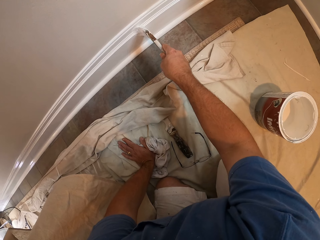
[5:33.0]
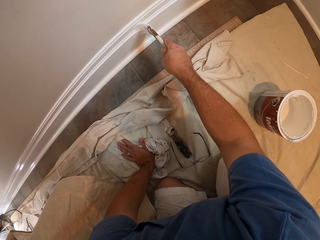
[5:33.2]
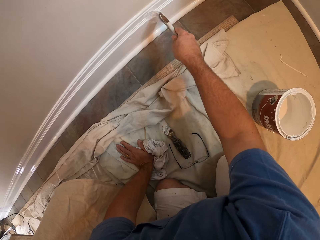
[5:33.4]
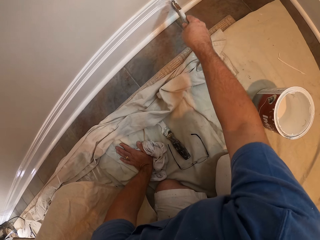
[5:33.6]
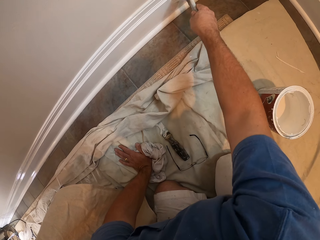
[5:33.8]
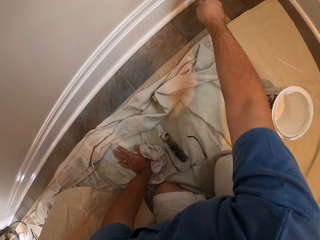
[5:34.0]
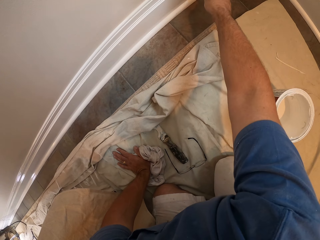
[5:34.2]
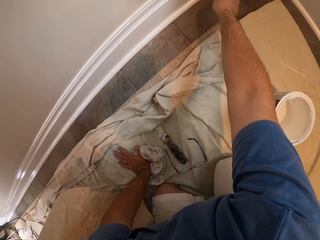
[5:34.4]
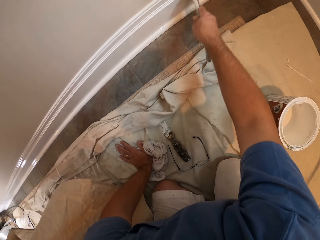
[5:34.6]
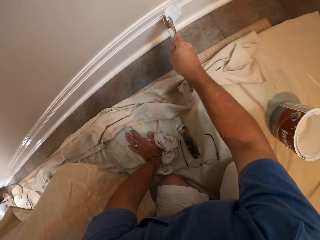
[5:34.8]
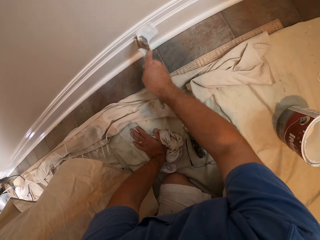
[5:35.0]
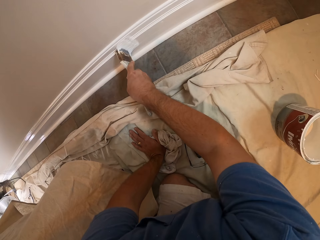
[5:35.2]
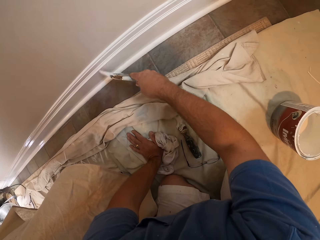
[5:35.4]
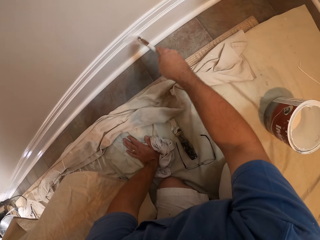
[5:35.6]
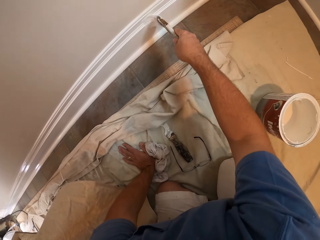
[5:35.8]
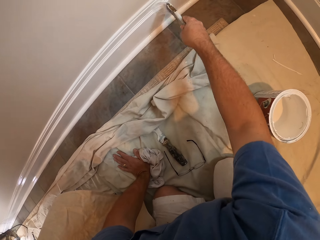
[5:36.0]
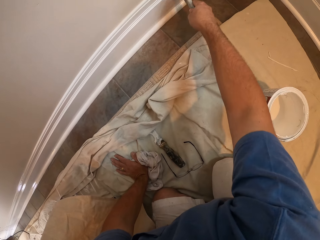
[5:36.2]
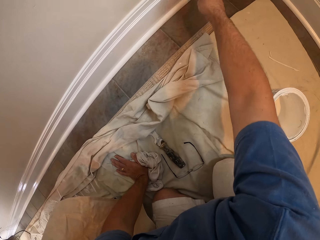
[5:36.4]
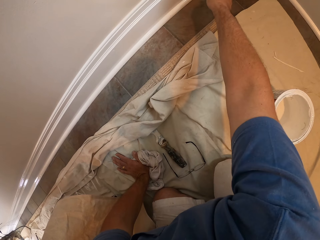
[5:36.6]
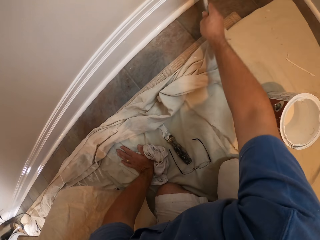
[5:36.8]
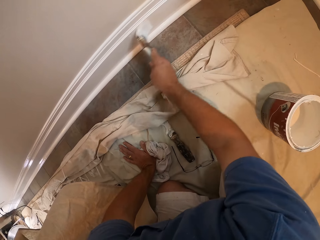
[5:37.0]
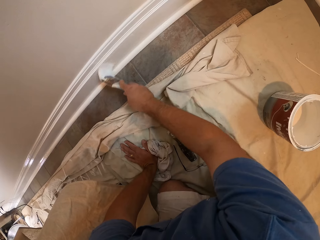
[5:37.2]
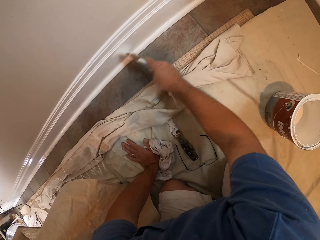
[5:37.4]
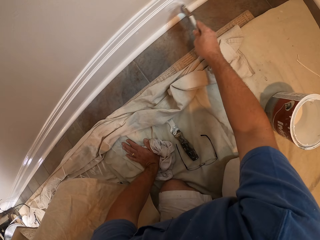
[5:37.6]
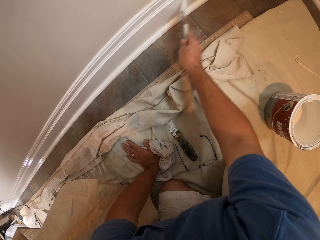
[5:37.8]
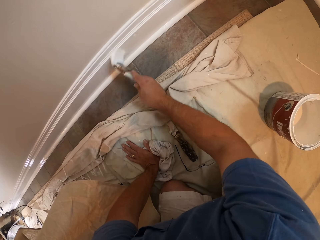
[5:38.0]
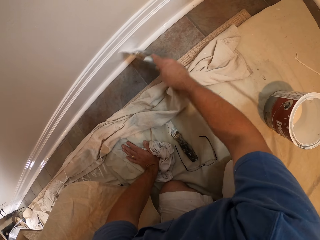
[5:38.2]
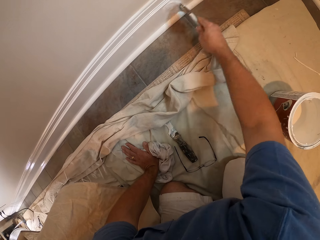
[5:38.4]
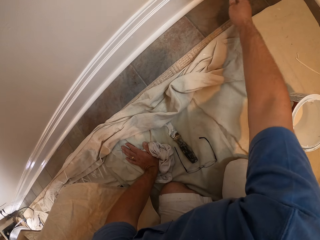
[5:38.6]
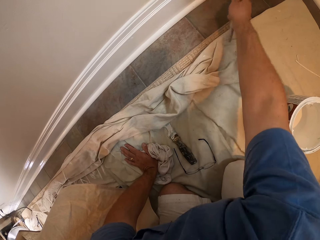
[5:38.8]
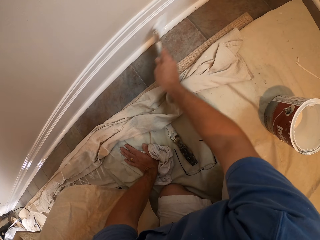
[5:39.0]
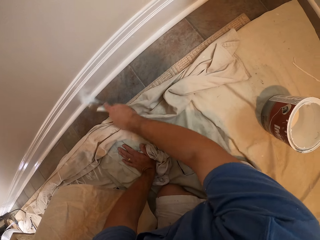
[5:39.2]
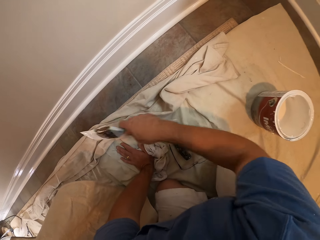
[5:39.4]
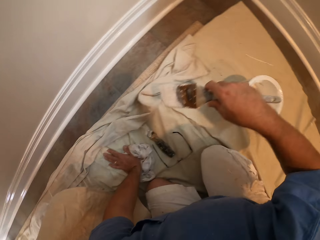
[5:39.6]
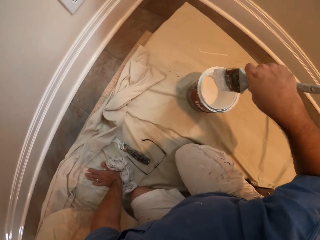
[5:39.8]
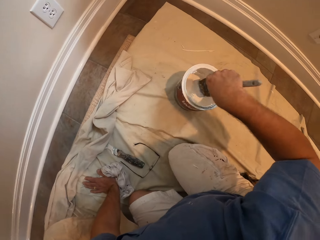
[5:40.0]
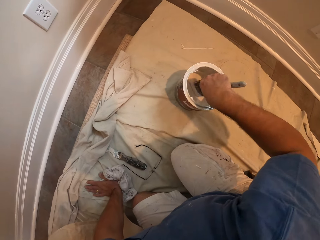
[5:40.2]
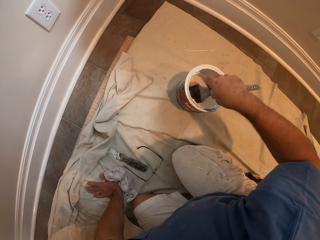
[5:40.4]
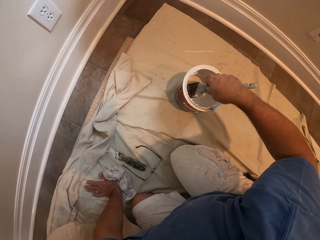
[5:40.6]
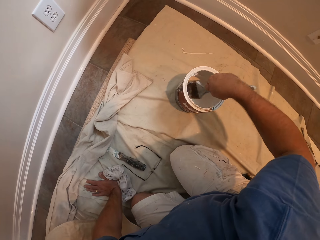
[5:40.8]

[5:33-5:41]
The camera wearer paints the wall trim. He paints the wall trim repeatedly. He scoops paint from the bucket of paint on the floor with the paint brush in his right hand.

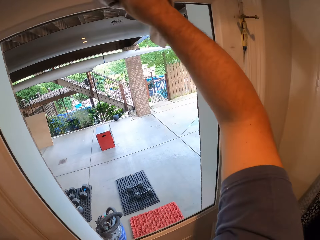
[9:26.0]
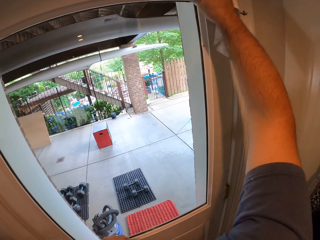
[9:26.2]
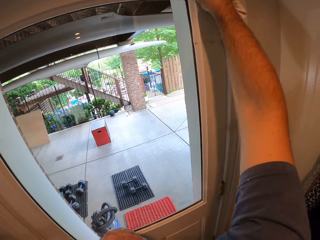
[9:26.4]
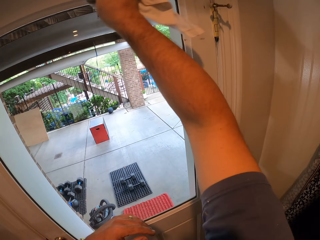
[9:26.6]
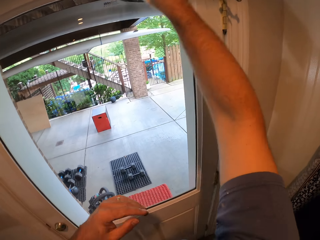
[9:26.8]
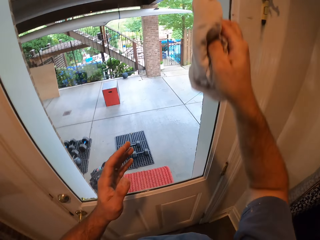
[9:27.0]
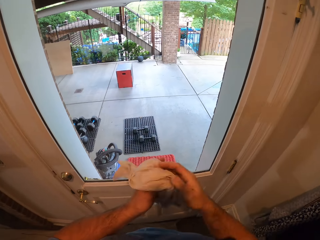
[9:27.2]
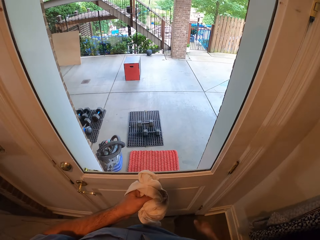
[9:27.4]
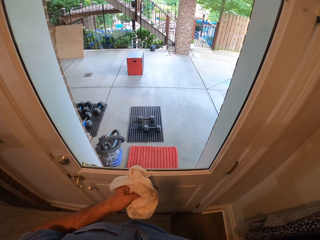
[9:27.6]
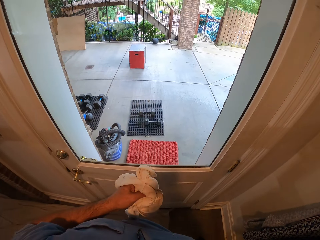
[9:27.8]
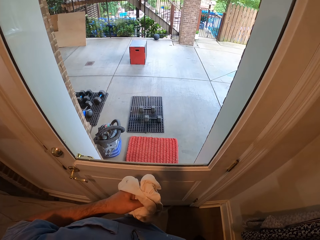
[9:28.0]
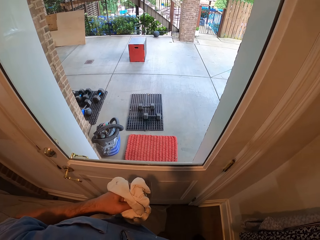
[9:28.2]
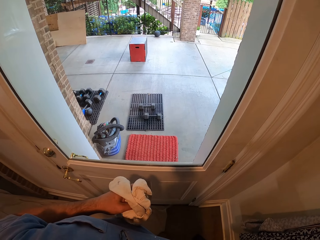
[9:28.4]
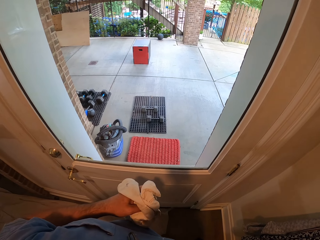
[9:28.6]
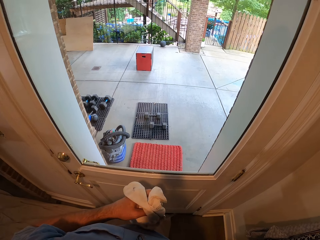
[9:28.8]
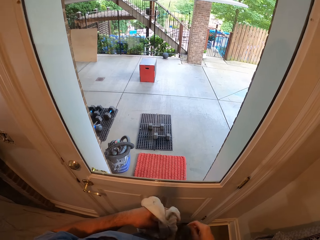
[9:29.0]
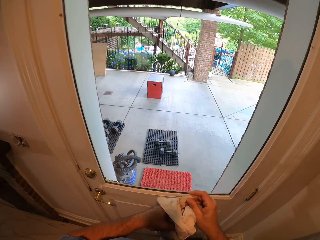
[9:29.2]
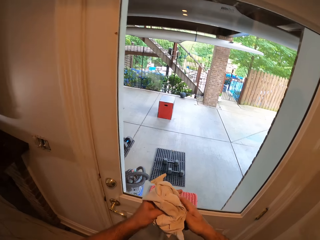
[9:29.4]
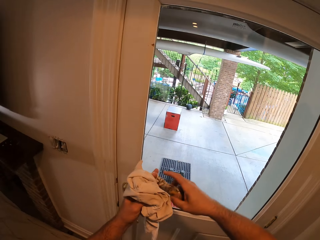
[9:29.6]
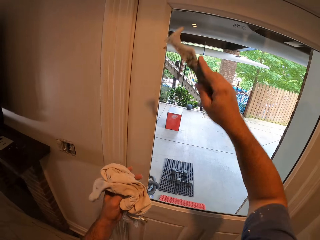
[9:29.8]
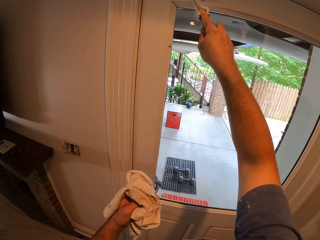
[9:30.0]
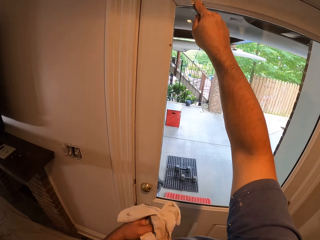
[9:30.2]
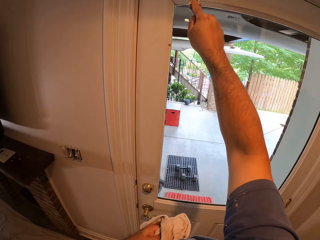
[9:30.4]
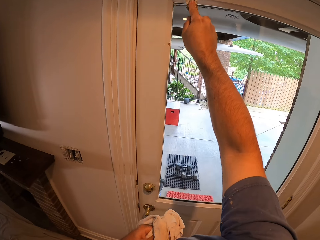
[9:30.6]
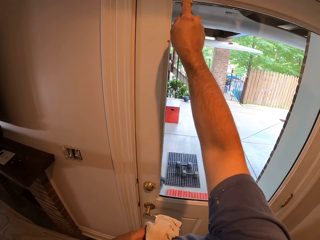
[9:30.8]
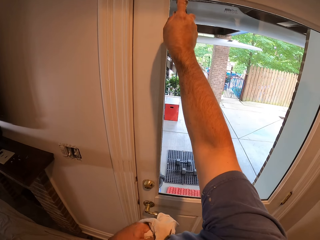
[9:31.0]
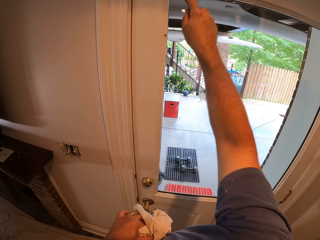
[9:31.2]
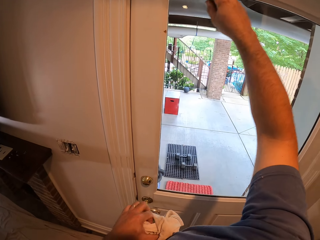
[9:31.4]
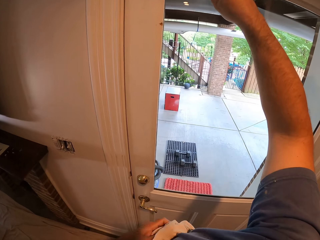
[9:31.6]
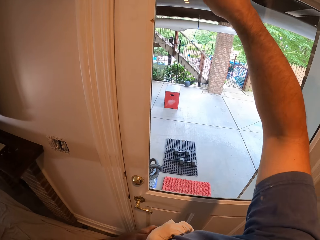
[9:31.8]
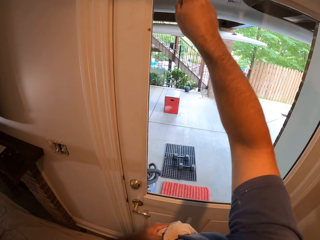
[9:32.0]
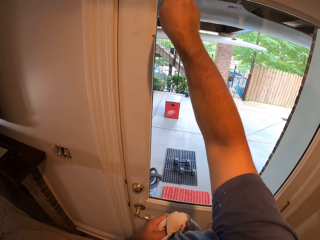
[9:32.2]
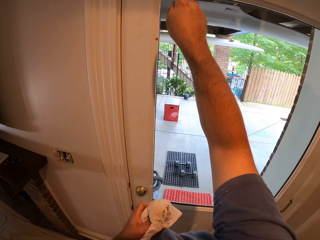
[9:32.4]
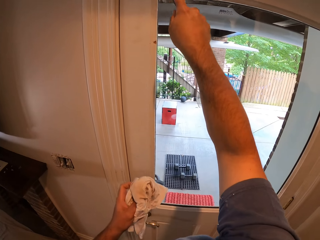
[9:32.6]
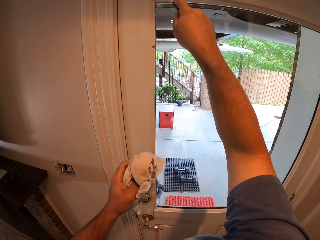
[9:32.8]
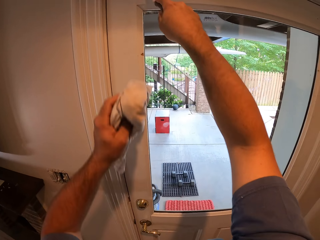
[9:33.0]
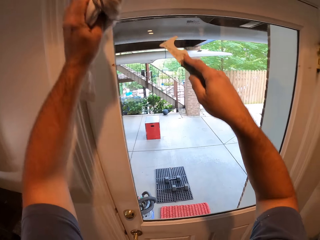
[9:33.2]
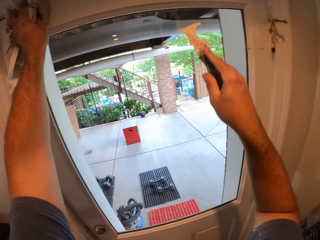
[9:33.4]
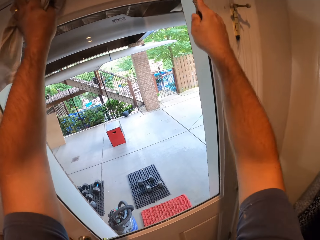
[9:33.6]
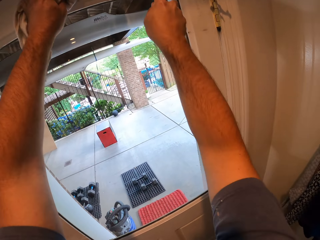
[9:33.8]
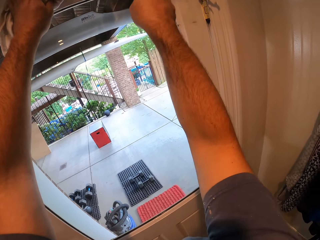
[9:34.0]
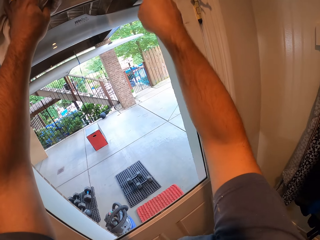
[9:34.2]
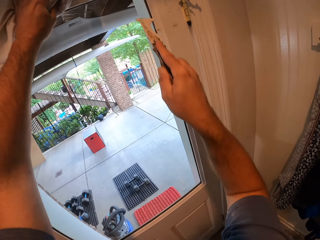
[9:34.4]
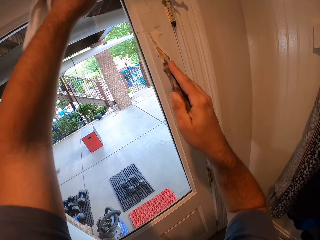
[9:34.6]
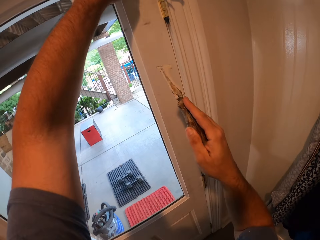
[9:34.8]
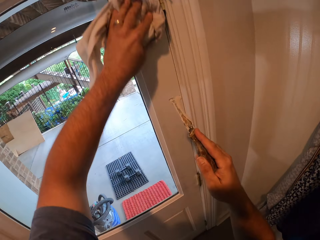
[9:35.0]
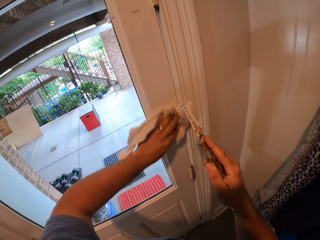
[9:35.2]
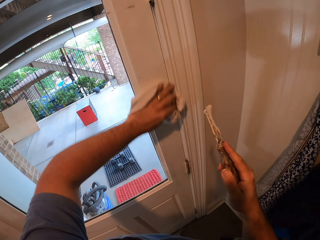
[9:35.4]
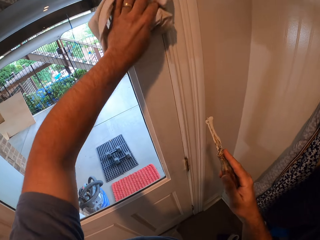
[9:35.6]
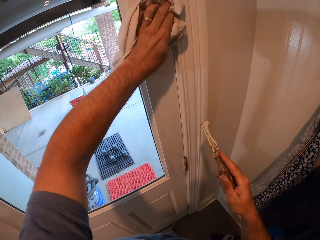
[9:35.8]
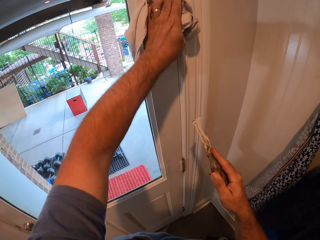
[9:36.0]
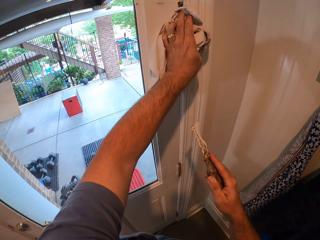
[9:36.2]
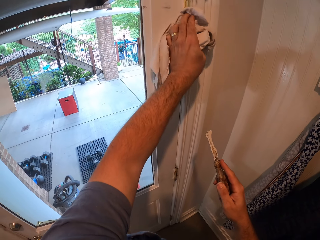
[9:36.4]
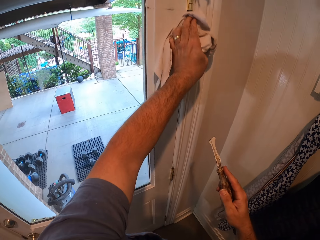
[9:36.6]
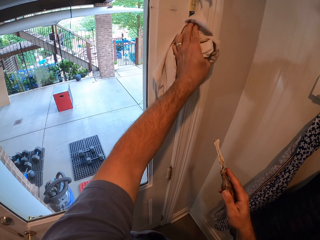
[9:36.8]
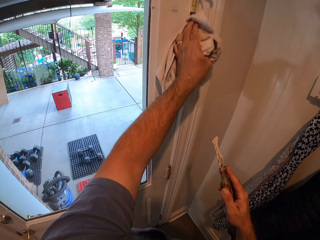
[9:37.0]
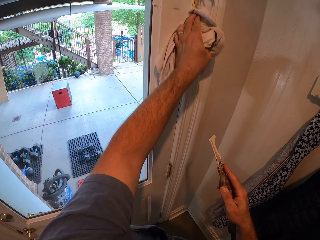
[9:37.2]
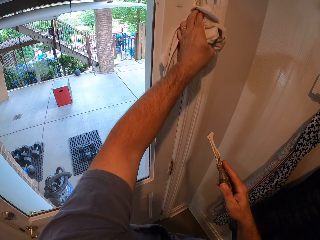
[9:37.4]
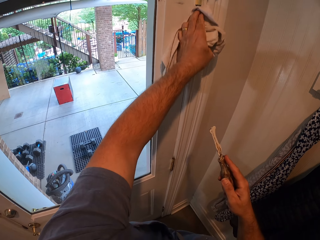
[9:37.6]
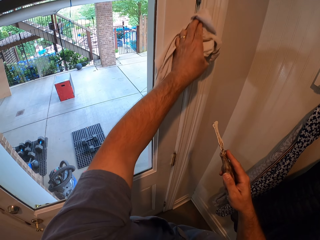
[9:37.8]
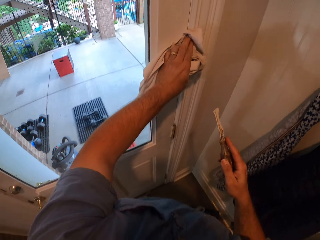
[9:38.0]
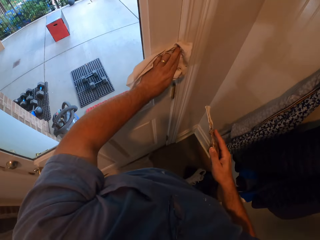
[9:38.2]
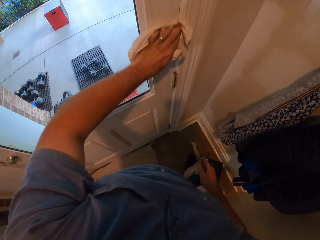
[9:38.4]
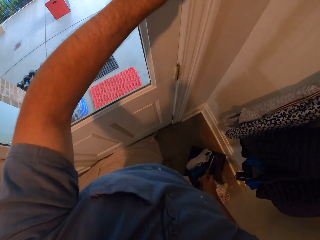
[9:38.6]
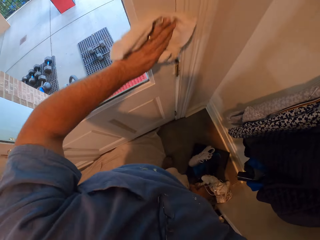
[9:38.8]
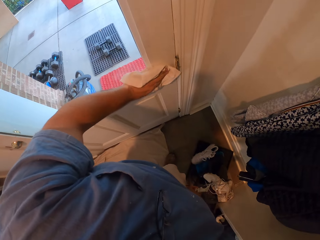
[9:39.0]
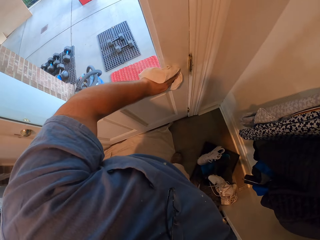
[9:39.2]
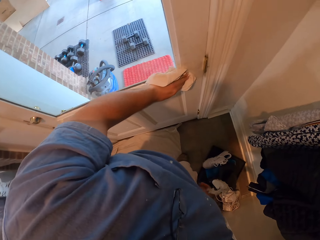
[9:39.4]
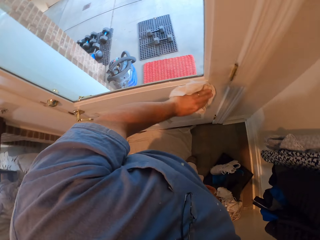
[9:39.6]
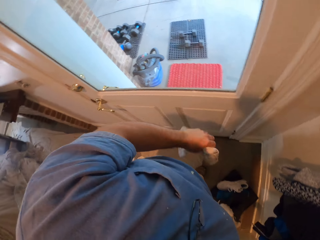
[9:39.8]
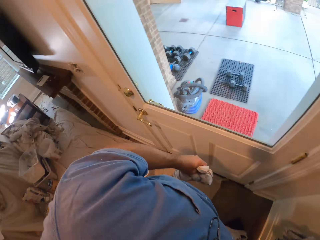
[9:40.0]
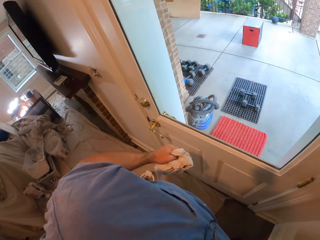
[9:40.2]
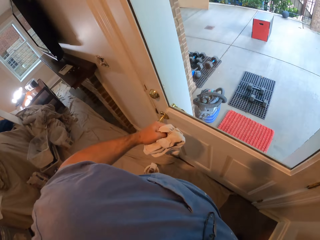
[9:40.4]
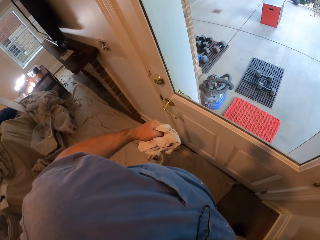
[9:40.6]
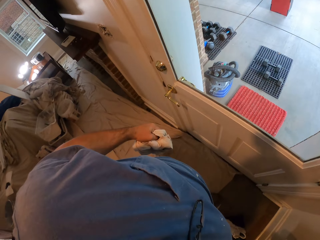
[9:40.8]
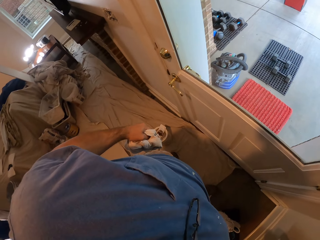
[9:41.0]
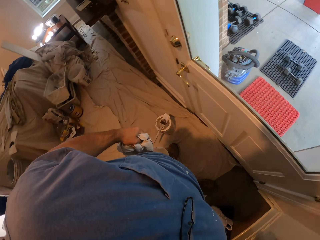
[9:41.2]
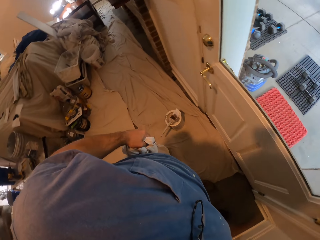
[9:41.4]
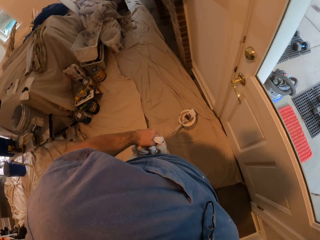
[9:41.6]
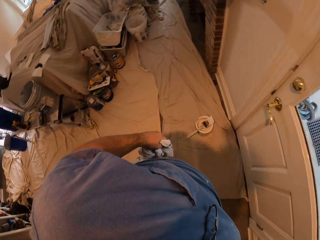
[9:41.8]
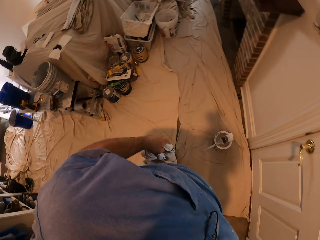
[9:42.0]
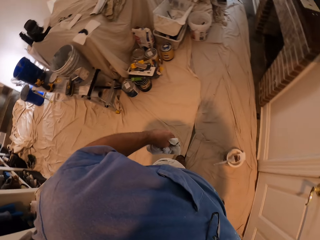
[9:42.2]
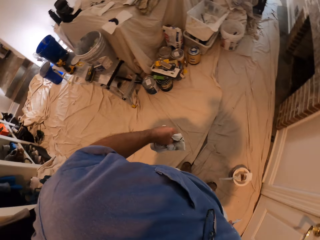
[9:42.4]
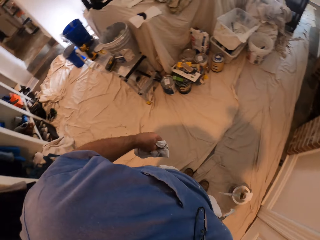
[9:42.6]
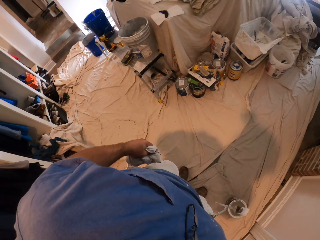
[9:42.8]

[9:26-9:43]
The camera wearer passes the cloth or rag from his right hand to his left hand. He takes out the wall scraper from his pocket with his right hand. He scrapes the door with the scraper in his right hand. He wipes the door with the cloth in his left hand. He holds the wall scraper. He scrapes the door with the wall scraper. He holds the scraper. He wipes the door with the rag. He pockets the scraper, holds the rag and walks in the room.
